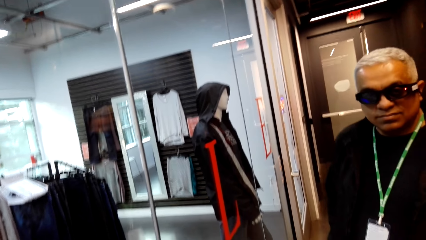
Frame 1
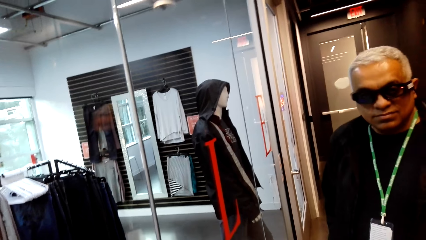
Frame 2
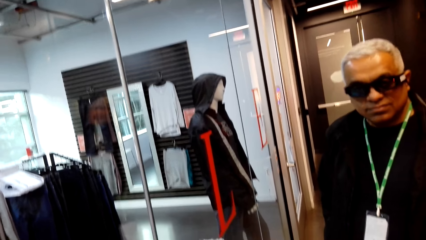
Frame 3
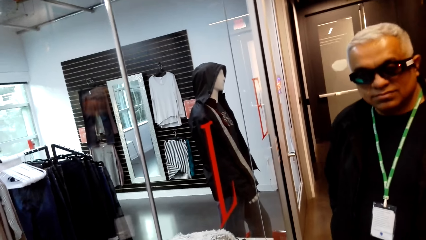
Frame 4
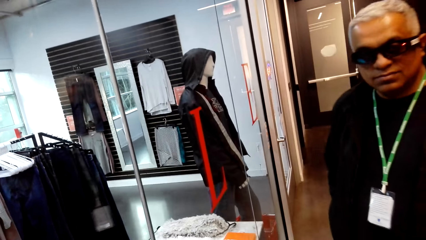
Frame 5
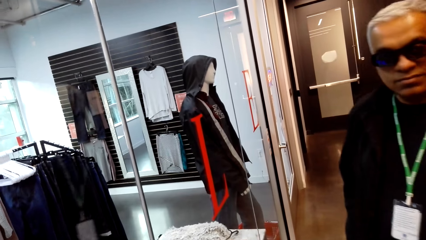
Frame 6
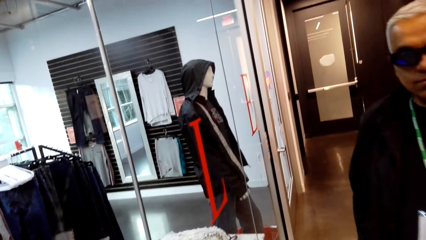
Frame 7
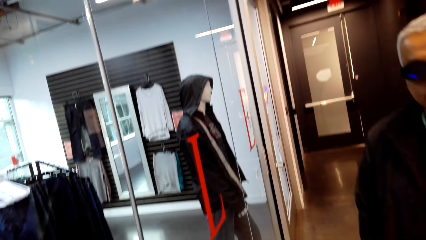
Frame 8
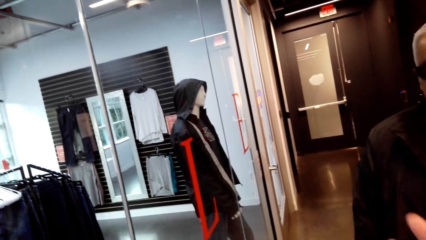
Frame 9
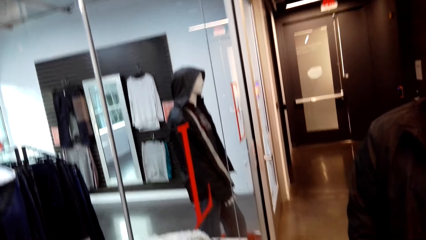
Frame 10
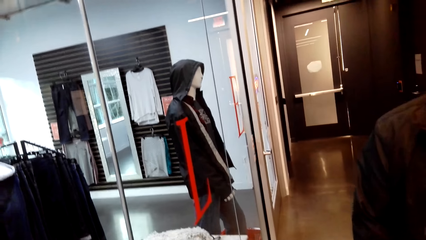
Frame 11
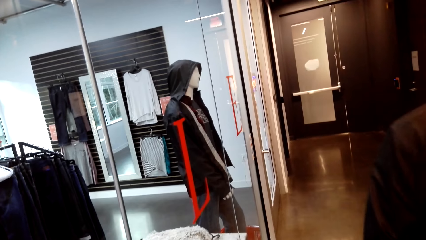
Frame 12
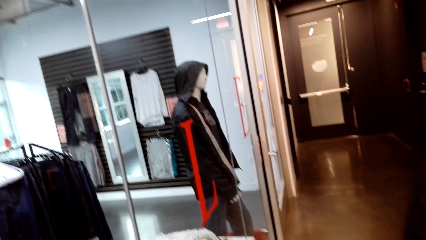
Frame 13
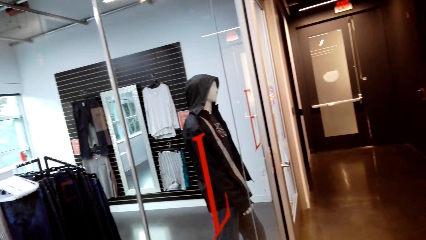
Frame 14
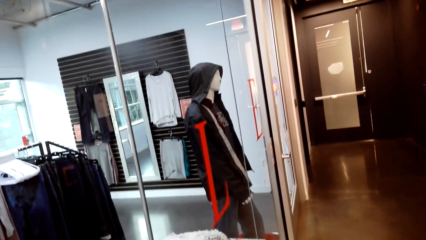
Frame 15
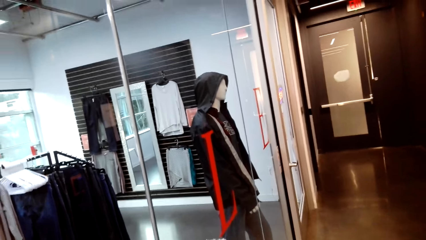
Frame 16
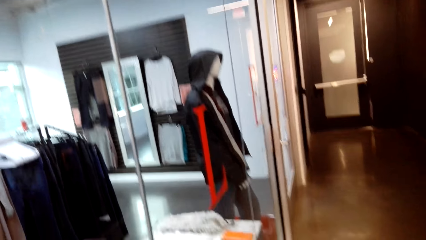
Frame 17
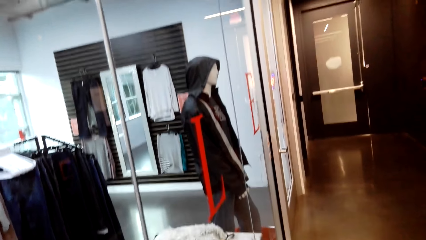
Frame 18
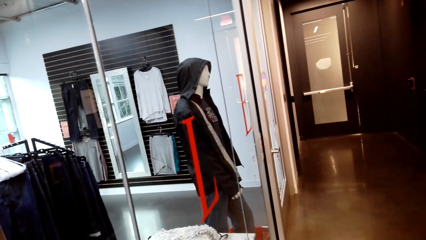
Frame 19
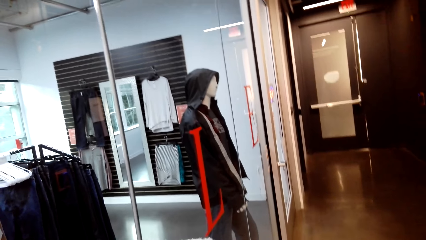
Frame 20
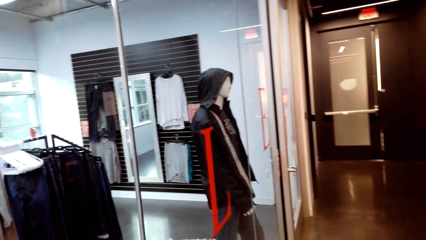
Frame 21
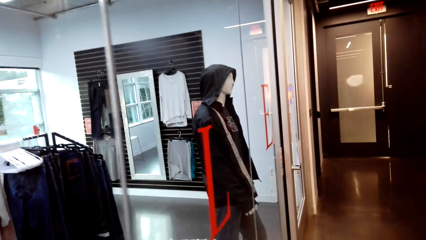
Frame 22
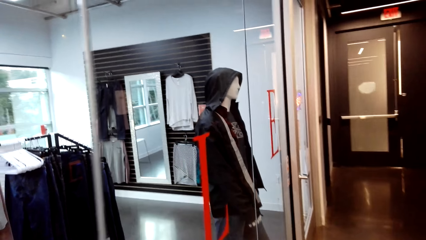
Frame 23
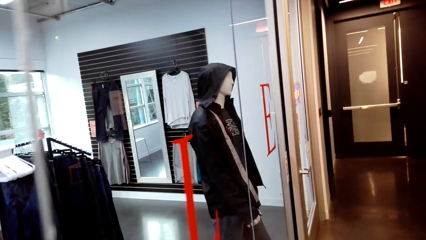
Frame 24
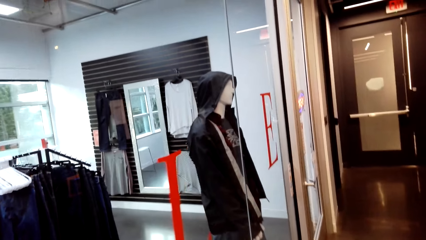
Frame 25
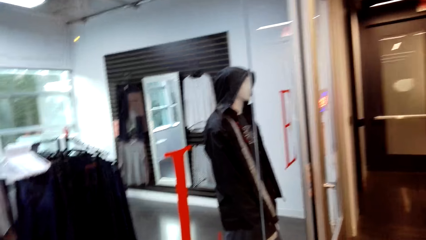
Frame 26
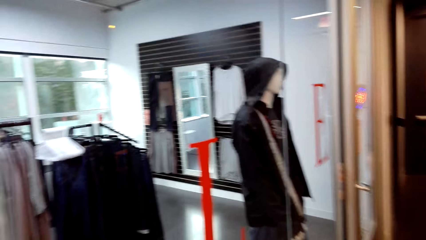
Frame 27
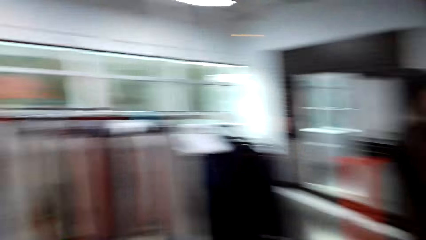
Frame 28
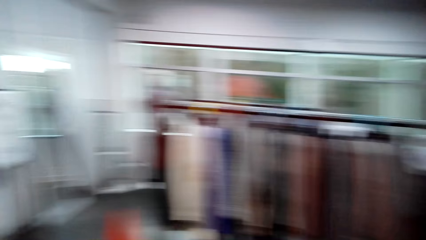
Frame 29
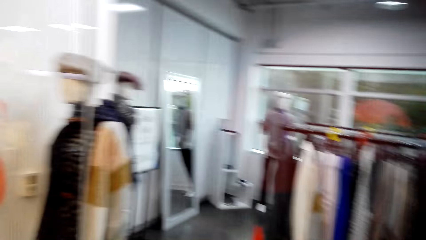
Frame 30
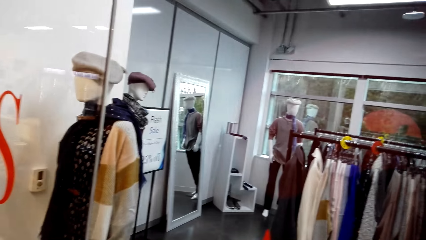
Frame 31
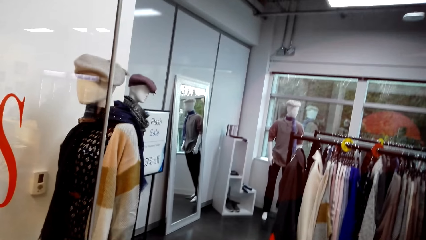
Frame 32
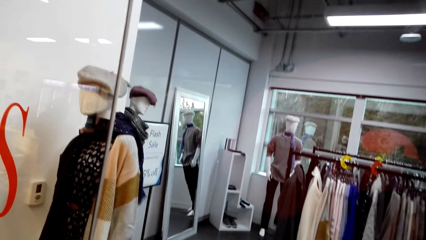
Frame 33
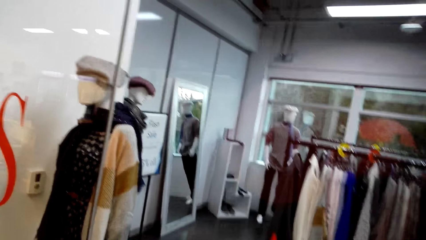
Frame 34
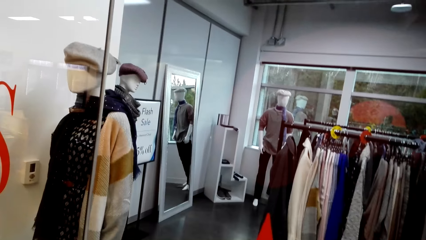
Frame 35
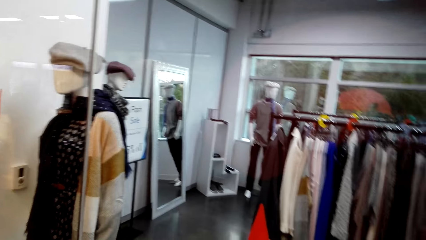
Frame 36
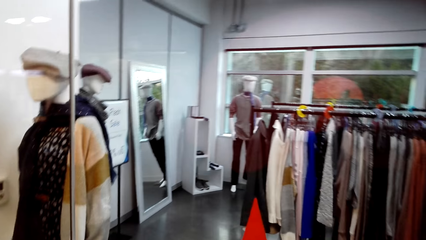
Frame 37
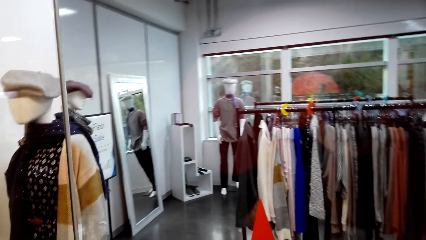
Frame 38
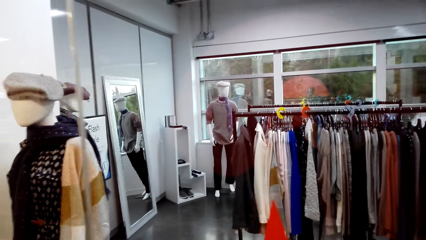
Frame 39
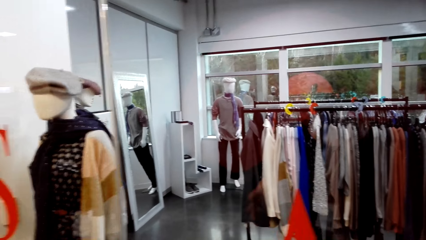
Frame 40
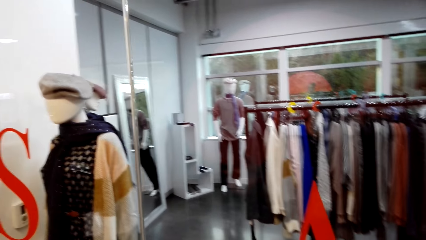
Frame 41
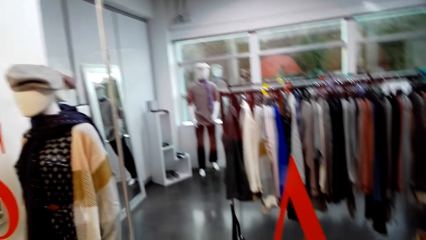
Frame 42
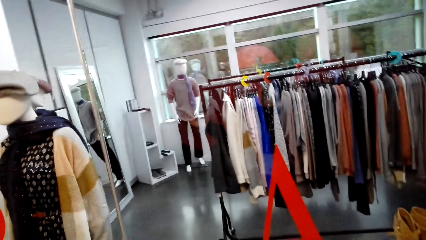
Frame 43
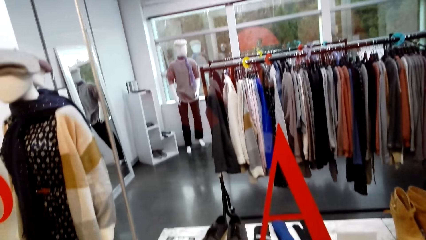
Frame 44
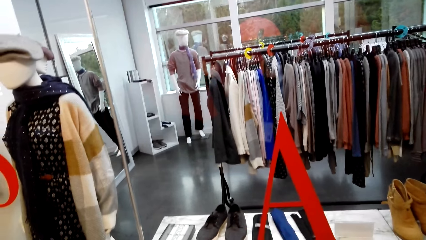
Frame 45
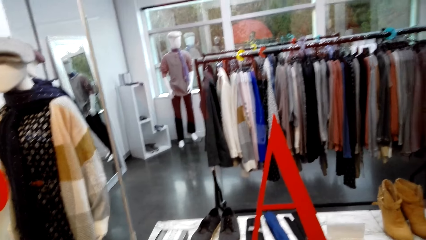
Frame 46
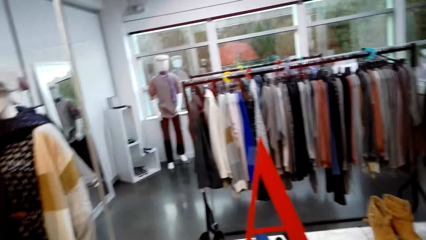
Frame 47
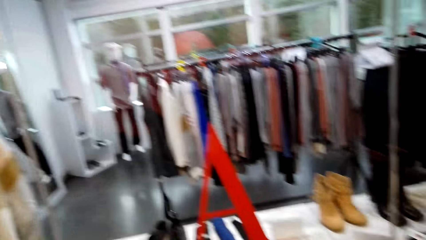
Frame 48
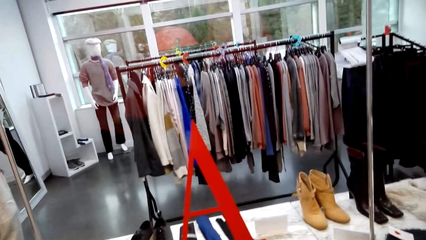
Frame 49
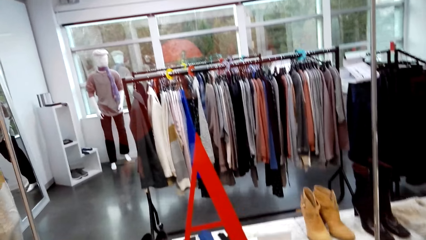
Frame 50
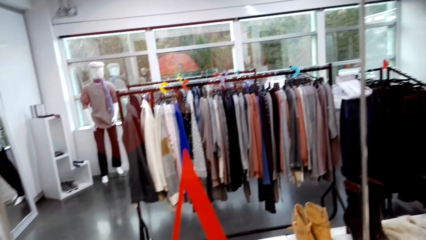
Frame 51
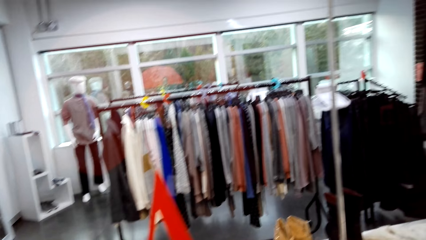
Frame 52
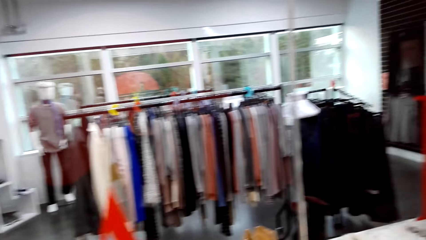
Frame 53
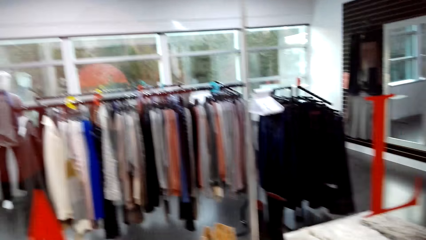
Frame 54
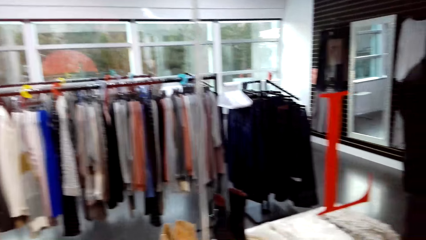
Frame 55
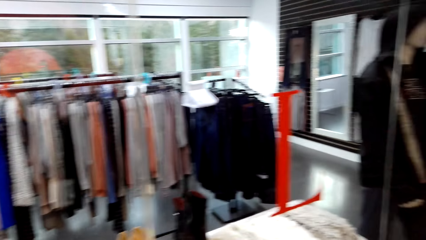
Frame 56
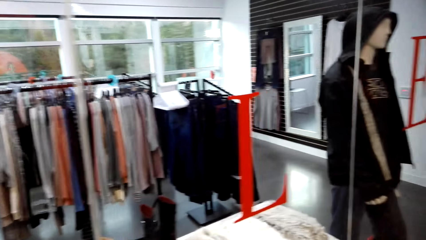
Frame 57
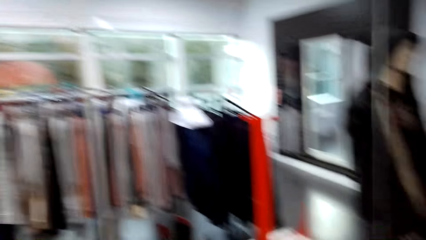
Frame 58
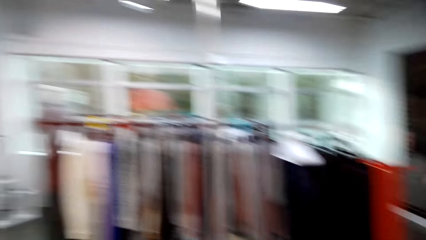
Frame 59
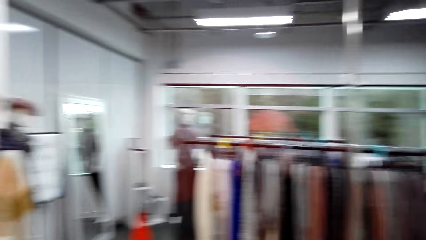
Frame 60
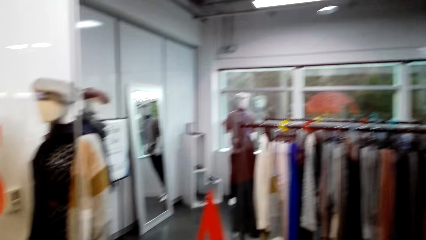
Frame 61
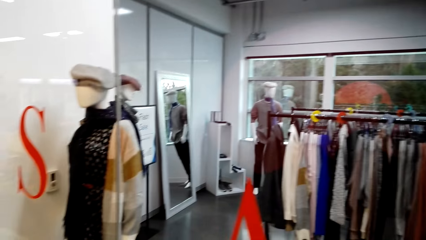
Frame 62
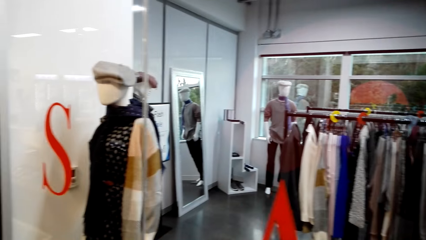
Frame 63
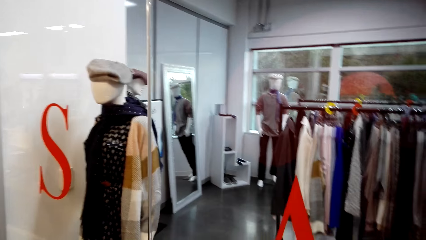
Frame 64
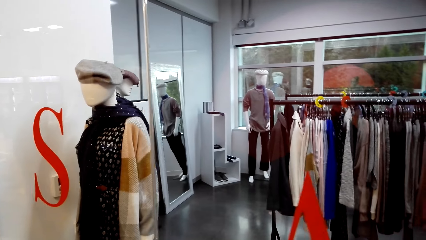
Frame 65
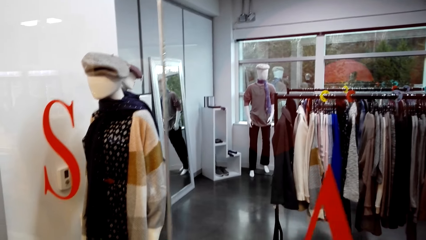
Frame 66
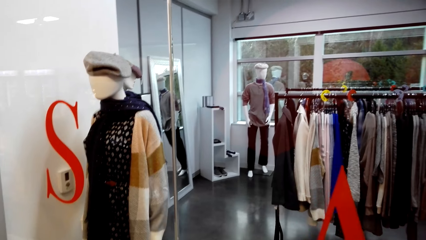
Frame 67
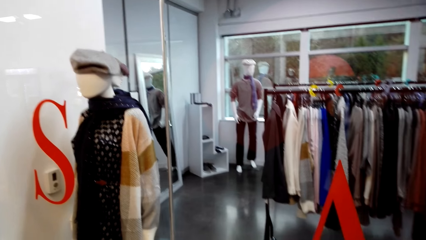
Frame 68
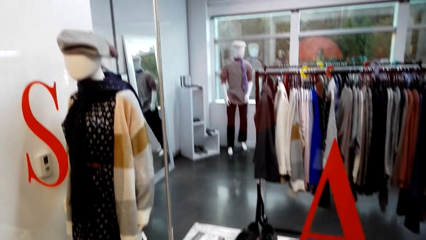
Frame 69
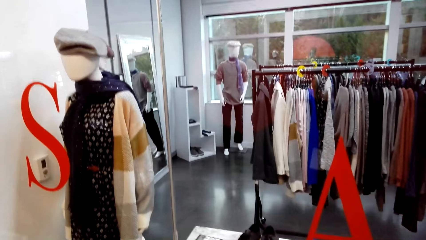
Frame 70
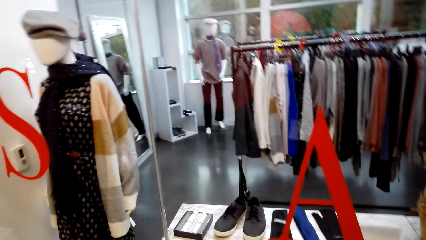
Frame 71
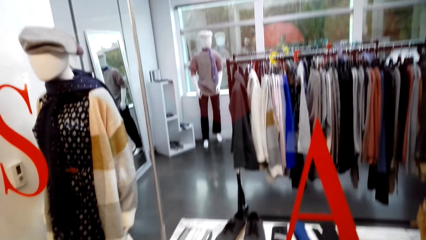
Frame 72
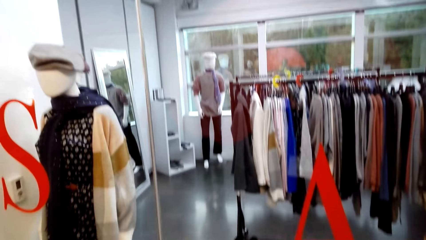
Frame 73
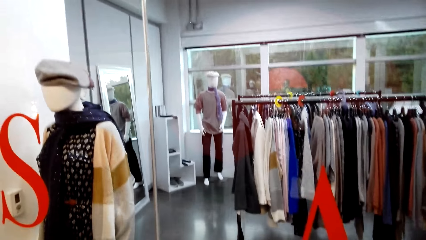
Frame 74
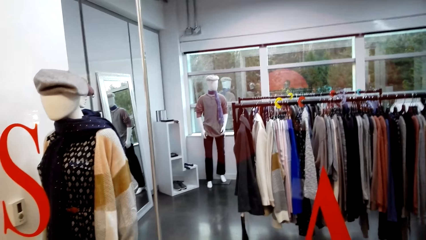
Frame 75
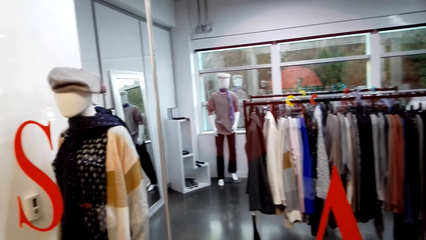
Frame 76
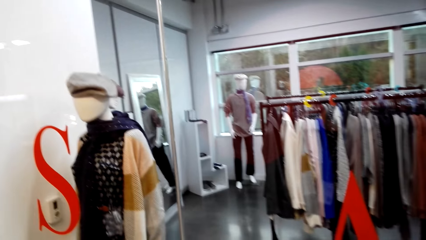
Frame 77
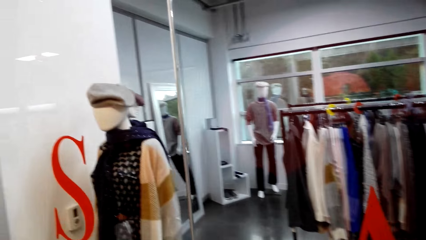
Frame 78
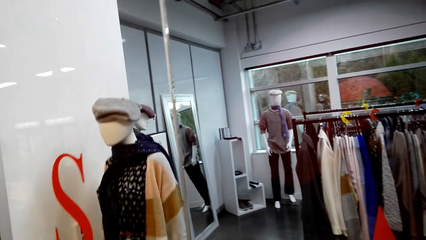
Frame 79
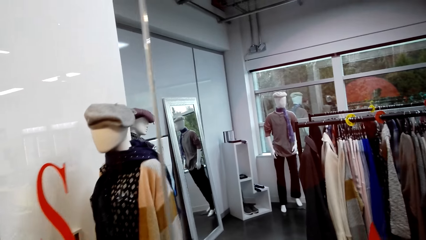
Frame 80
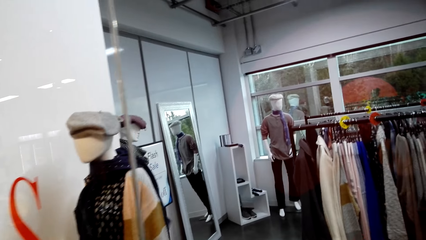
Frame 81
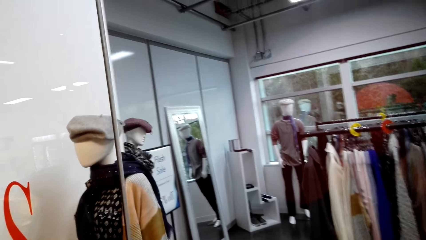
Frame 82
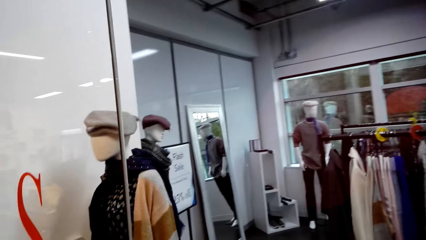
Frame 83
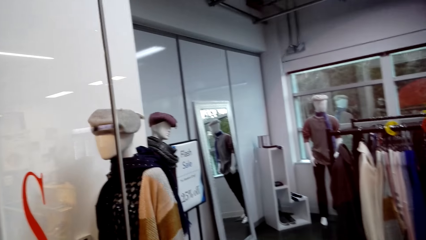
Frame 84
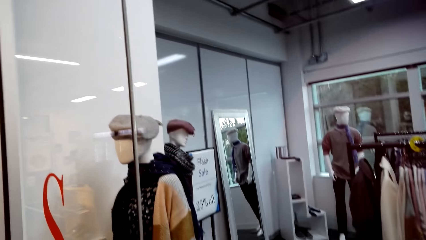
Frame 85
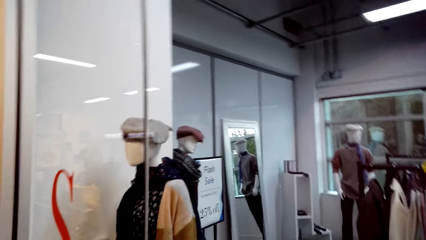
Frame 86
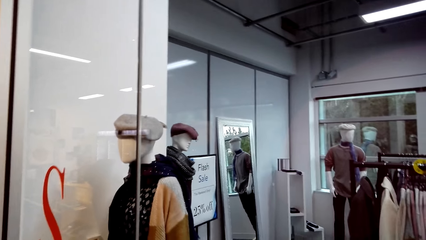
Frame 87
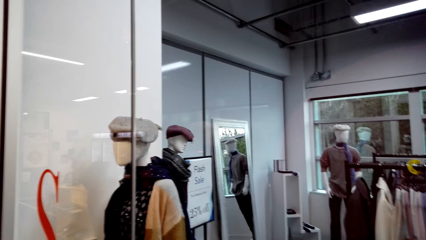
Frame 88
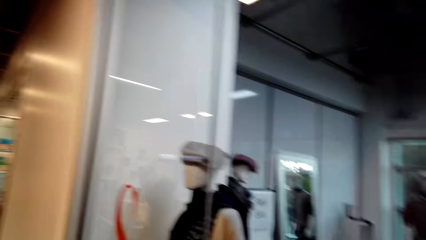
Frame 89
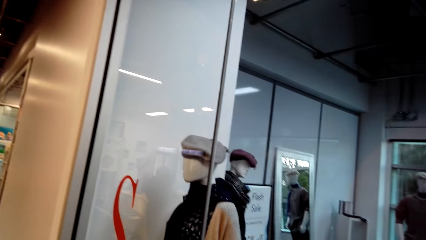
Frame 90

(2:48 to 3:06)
The camera wearer moves a hand in the store. A man walks around in the store. The camera wearer talks to the man. The man talks to the camera wearer. The camera wearer talks to the man and looks around. They walk around in the store. They talk to the man. The man talks to the camera wearer.
